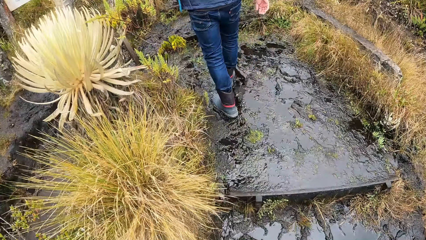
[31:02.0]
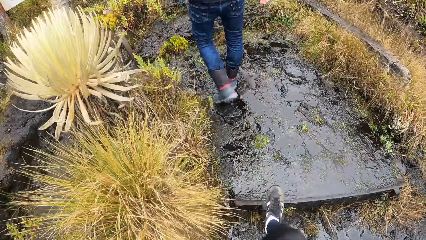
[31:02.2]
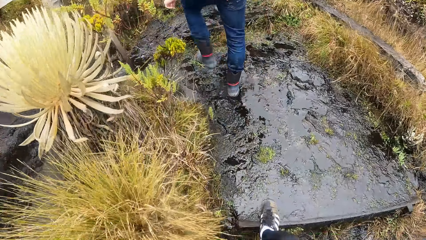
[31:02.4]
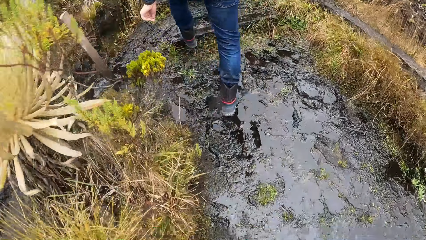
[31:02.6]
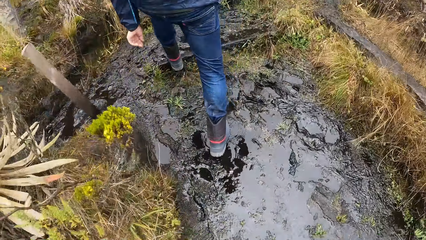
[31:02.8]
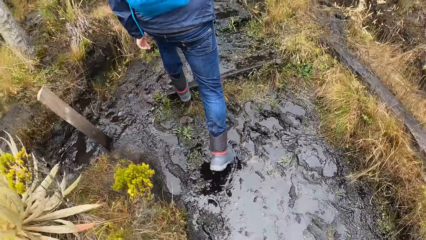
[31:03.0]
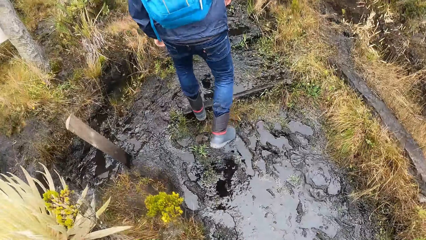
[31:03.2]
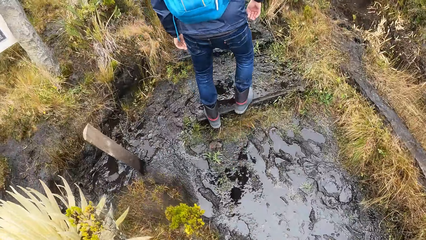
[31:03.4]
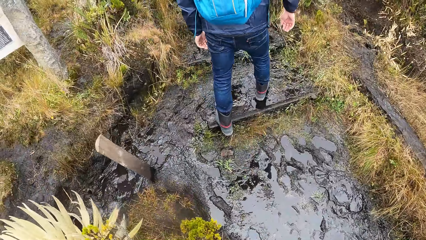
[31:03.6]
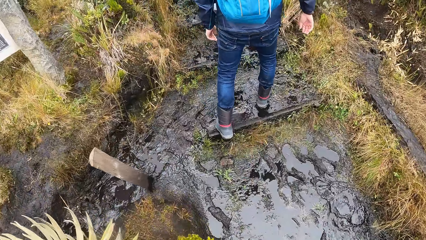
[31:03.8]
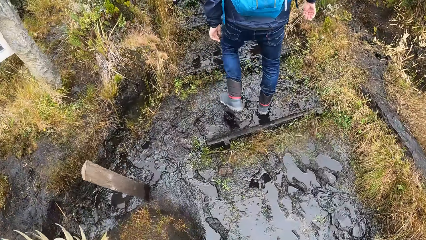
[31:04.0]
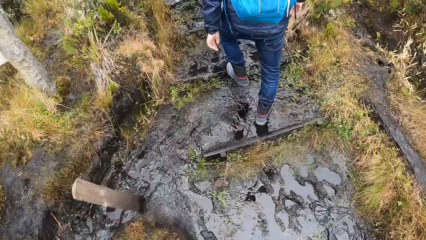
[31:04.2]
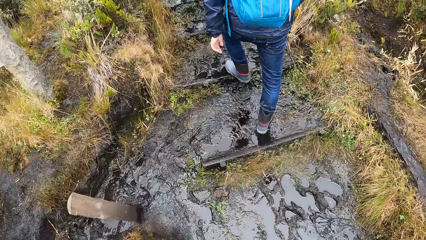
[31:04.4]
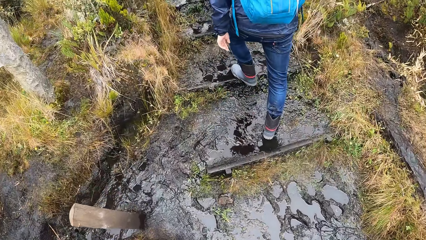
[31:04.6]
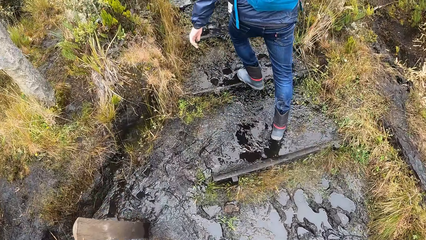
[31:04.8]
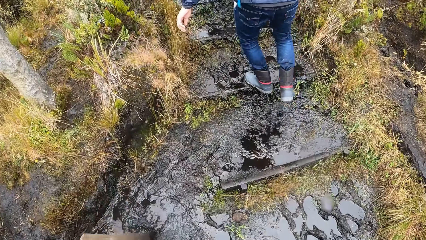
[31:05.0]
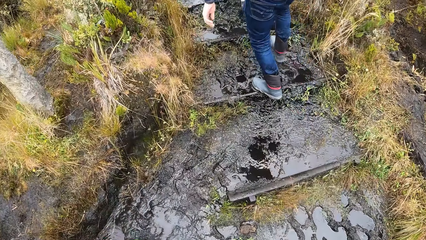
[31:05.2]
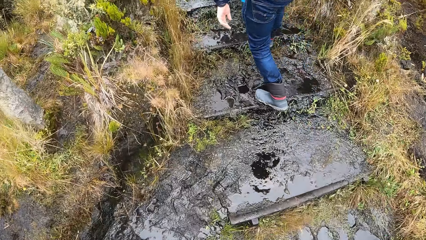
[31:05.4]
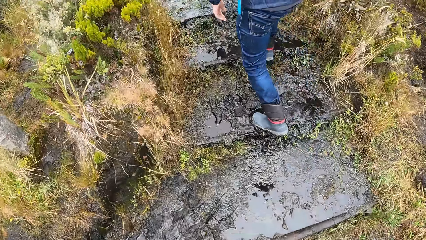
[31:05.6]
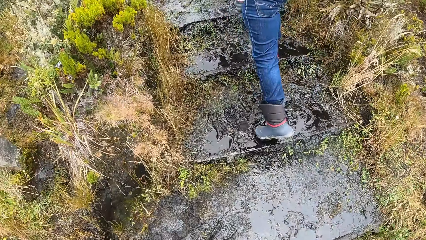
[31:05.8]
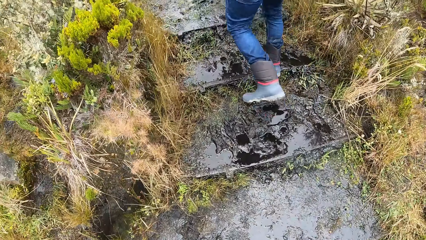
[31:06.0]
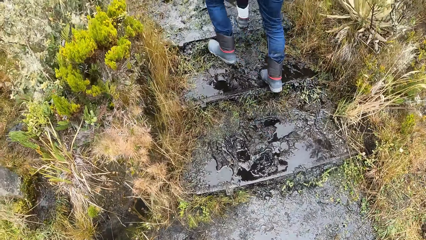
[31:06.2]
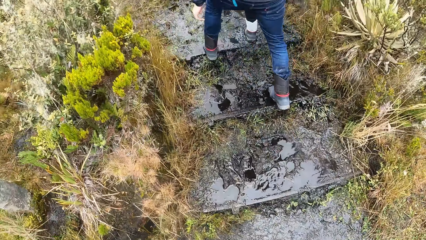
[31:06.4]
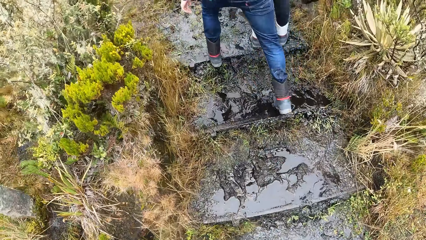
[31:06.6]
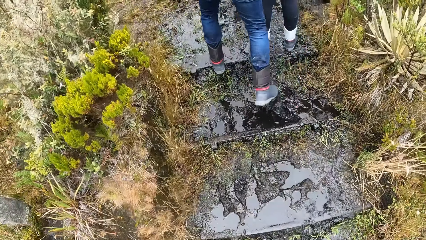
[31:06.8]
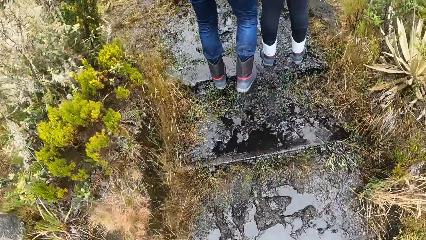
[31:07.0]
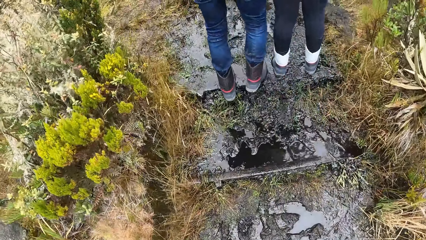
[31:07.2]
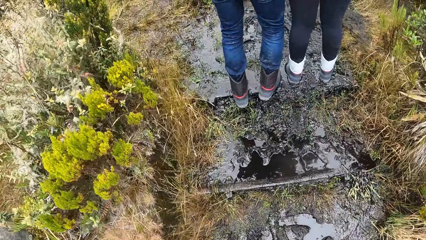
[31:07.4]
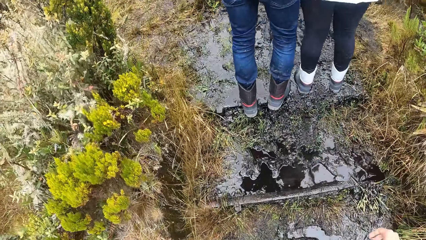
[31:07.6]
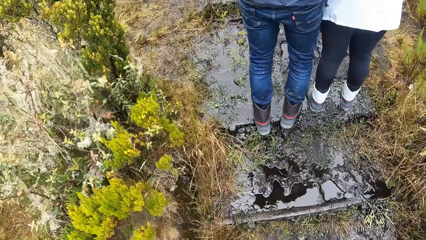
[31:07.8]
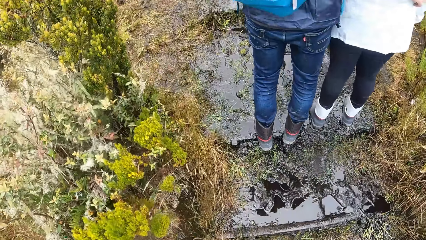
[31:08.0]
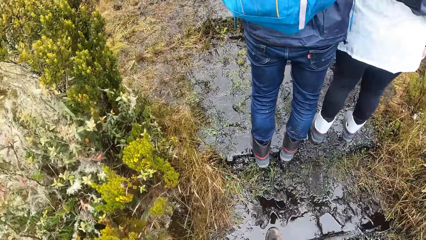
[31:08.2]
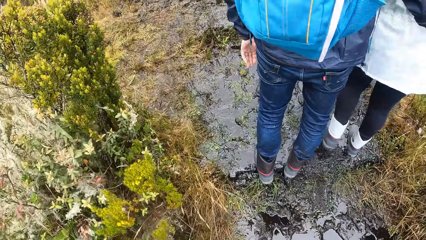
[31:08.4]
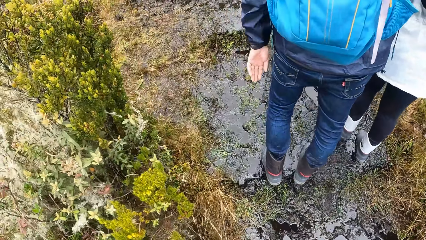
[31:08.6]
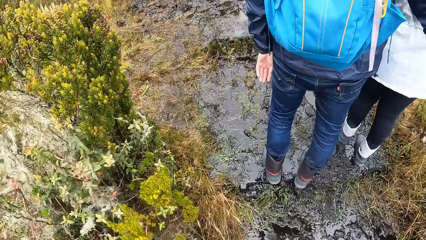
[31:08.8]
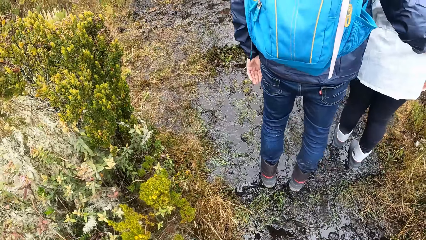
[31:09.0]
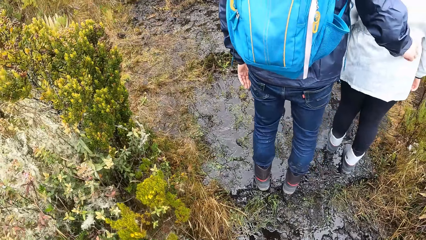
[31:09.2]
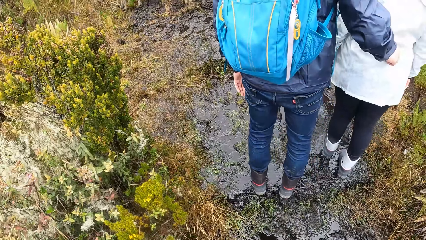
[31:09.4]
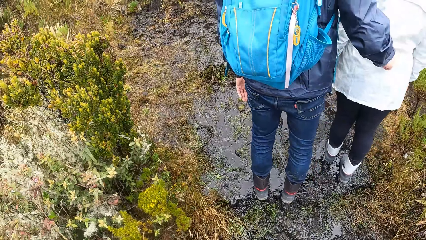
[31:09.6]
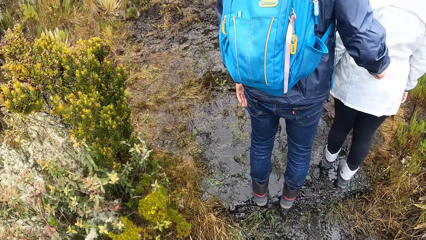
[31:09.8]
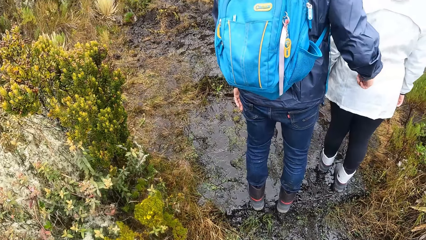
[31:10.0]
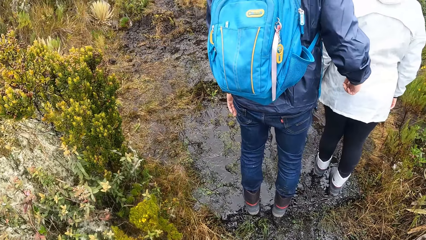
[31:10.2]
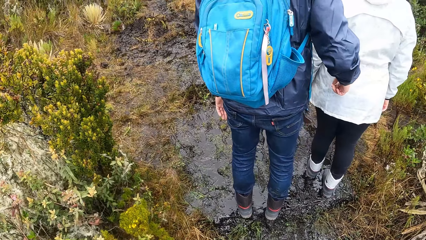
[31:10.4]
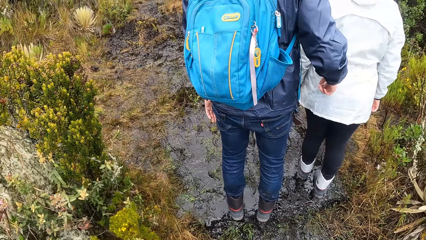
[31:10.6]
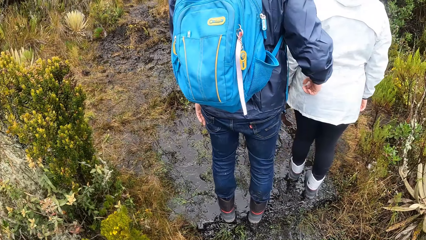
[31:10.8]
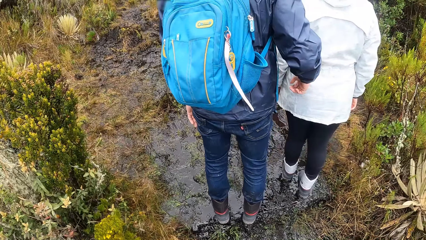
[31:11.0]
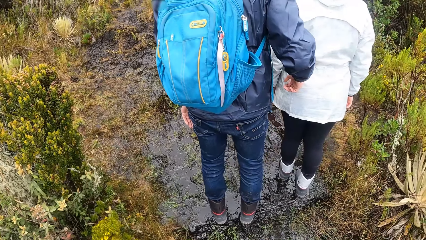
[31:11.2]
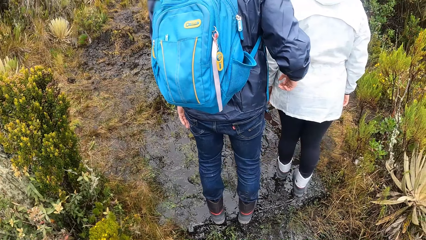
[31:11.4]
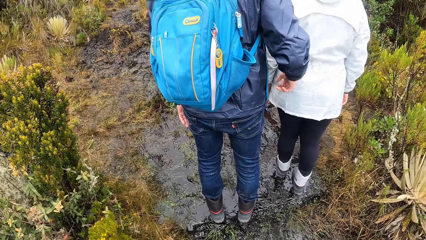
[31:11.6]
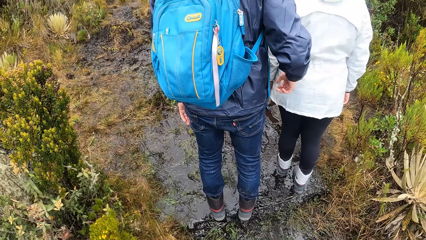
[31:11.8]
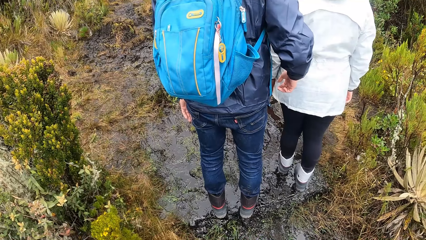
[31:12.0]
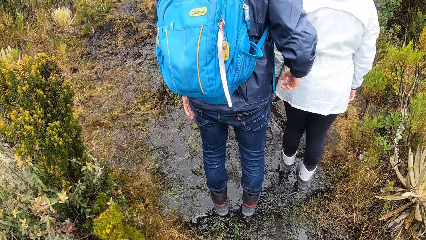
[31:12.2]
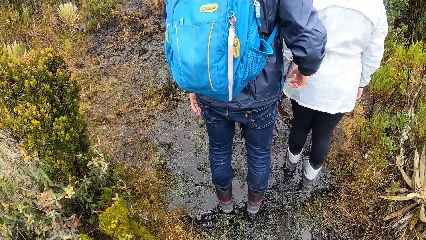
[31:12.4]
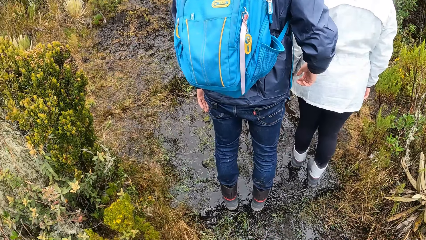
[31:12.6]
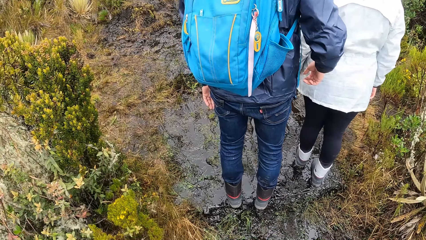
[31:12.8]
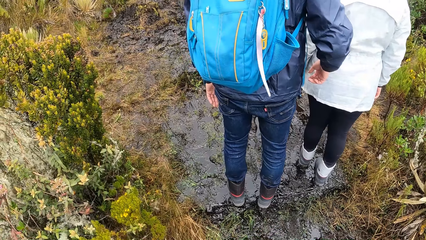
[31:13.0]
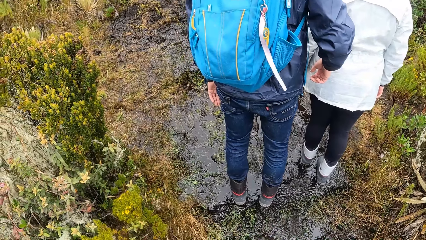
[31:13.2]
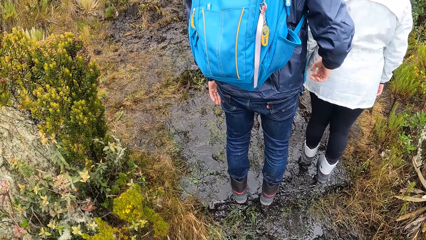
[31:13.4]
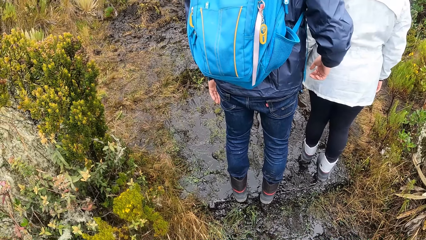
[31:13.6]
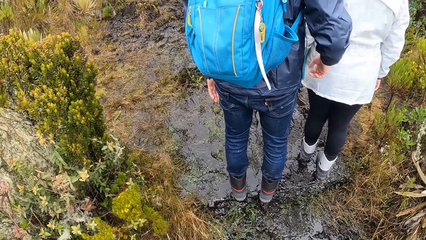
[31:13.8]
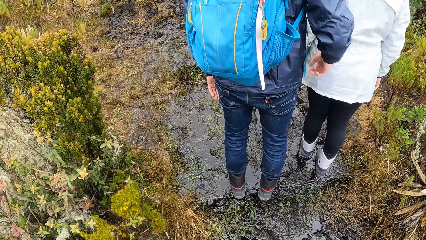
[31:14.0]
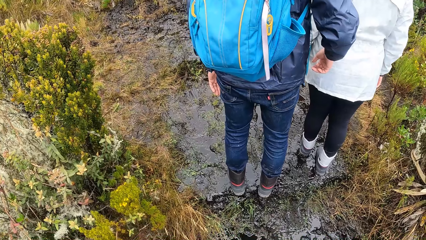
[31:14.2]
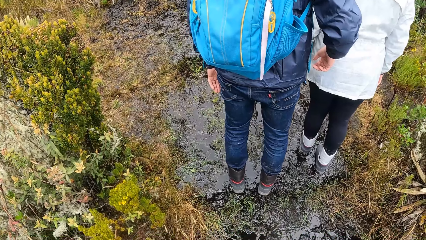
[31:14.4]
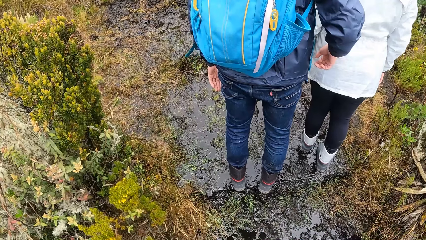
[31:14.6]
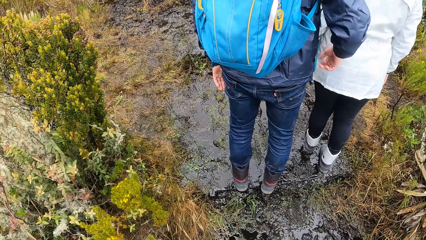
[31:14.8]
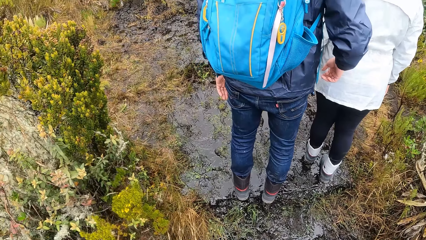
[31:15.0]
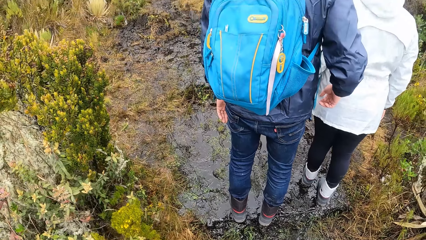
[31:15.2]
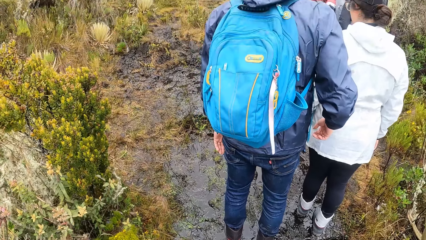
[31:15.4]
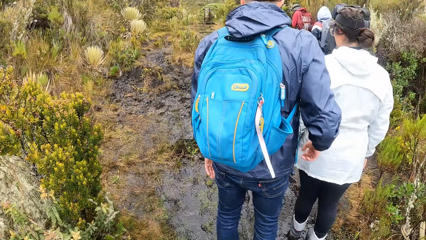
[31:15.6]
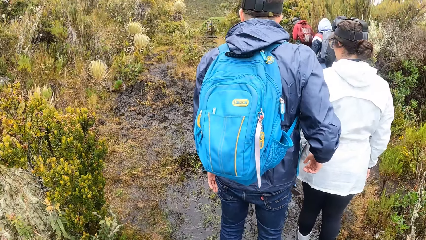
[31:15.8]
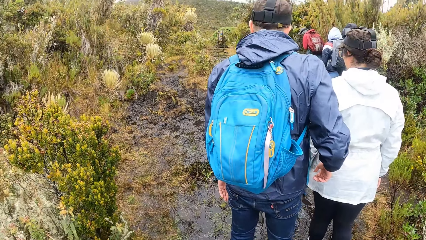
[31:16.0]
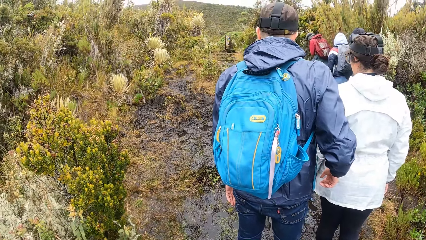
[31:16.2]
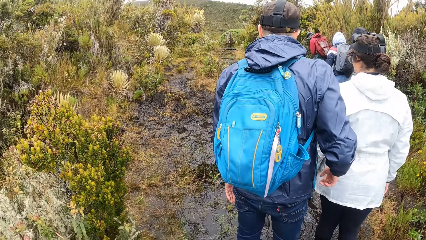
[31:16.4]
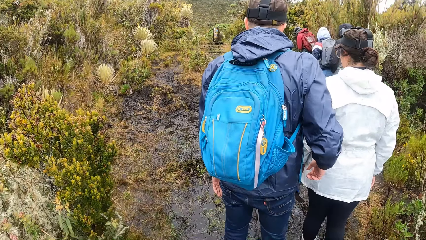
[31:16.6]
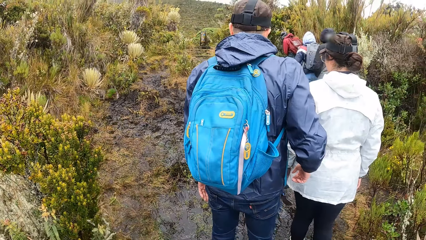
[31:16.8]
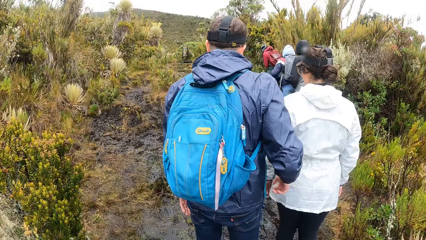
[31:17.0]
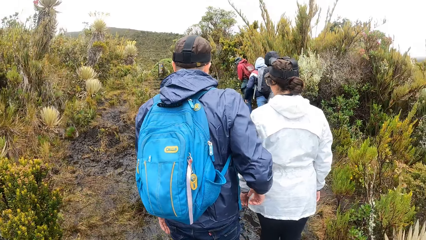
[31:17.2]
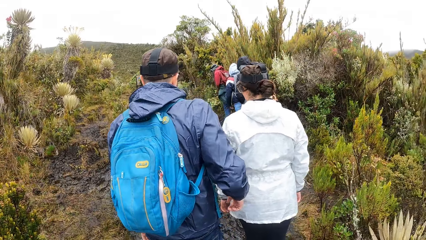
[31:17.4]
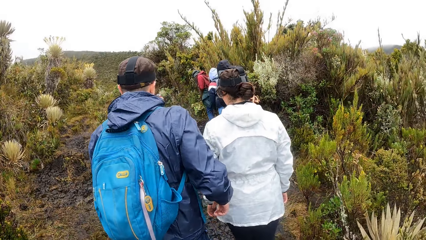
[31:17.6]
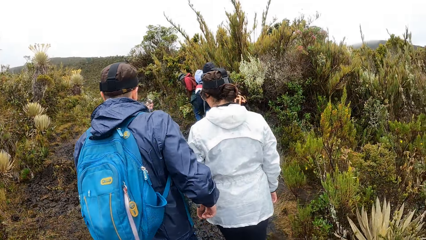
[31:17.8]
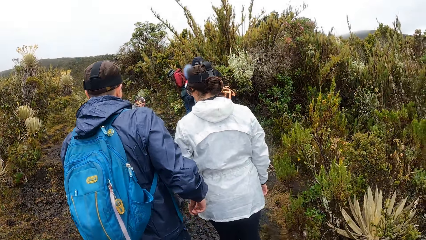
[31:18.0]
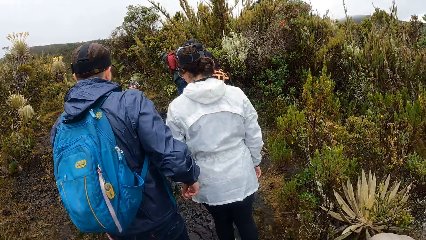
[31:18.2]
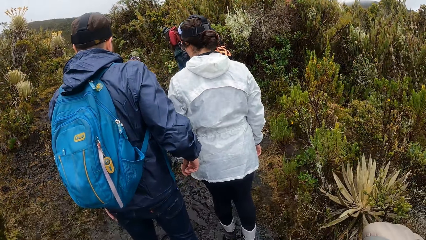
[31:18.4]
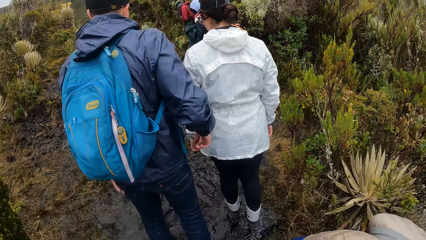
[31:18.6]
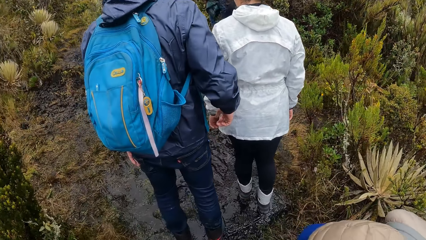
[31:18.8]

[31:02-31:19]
The camera wearer walks up the hill.
